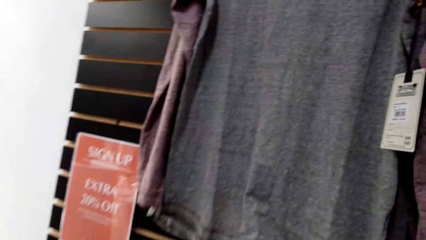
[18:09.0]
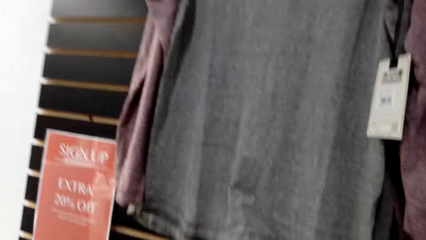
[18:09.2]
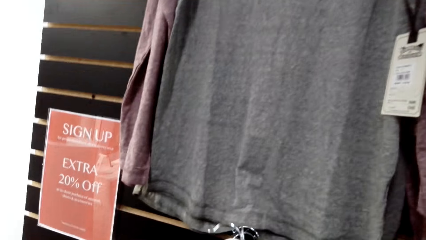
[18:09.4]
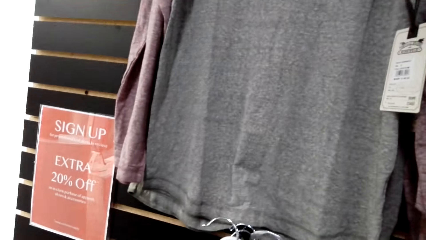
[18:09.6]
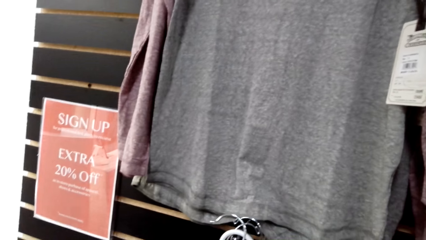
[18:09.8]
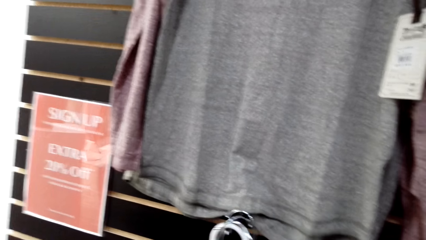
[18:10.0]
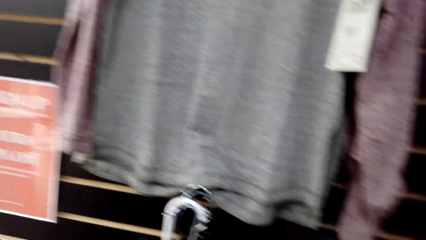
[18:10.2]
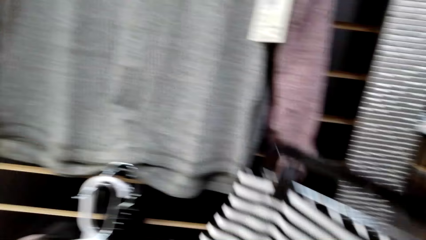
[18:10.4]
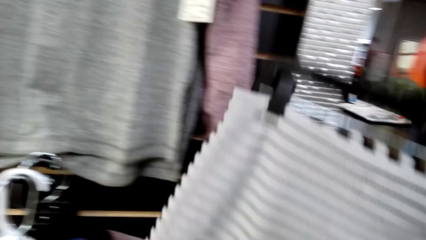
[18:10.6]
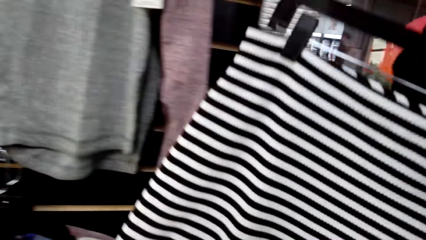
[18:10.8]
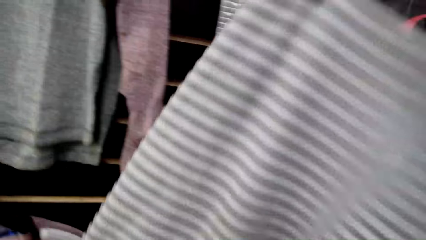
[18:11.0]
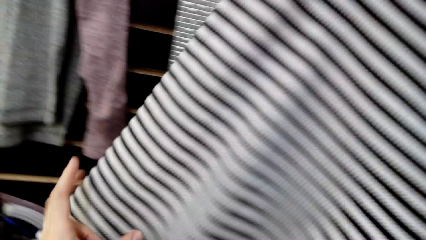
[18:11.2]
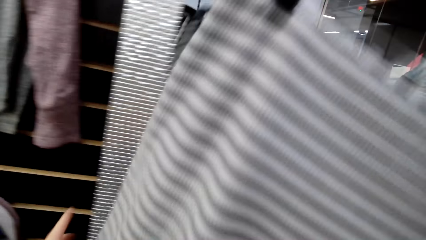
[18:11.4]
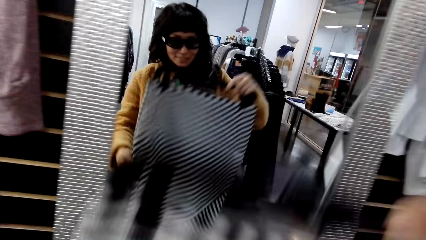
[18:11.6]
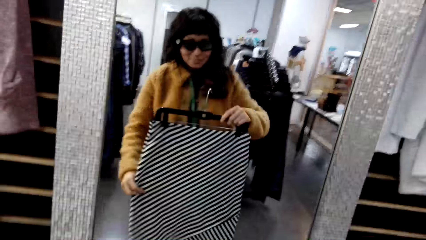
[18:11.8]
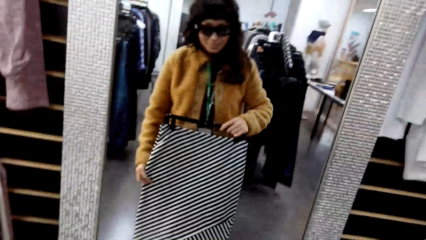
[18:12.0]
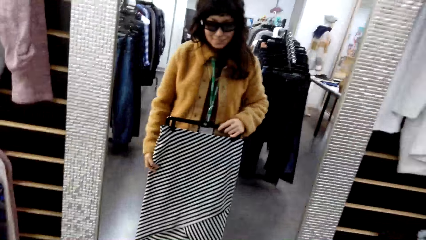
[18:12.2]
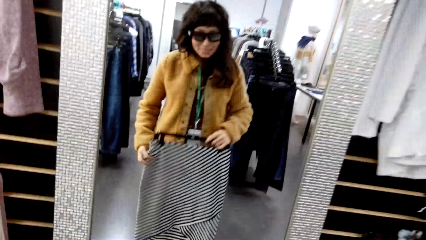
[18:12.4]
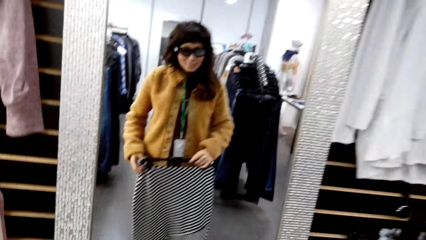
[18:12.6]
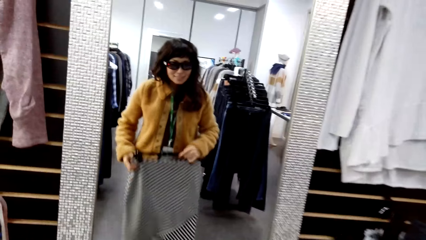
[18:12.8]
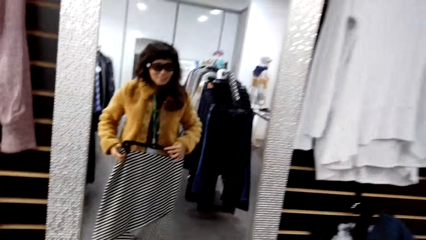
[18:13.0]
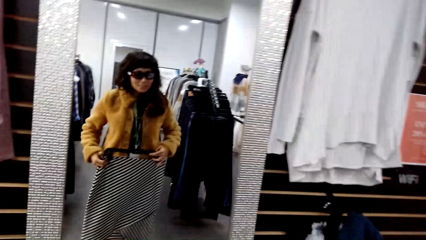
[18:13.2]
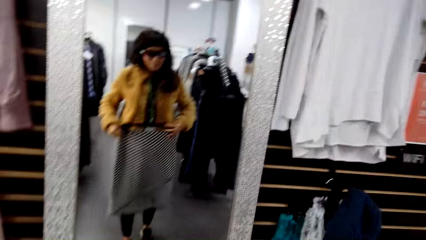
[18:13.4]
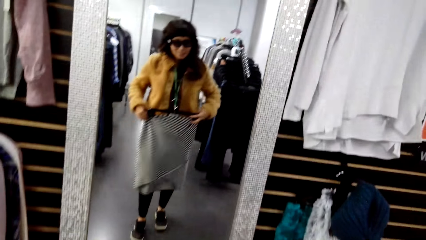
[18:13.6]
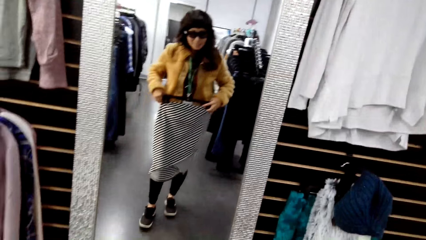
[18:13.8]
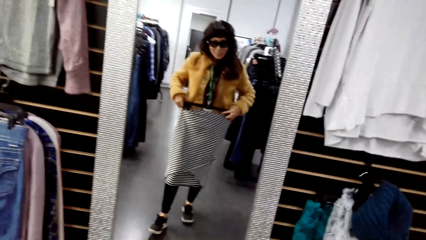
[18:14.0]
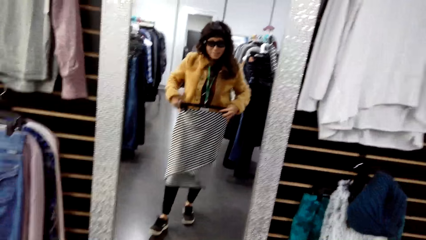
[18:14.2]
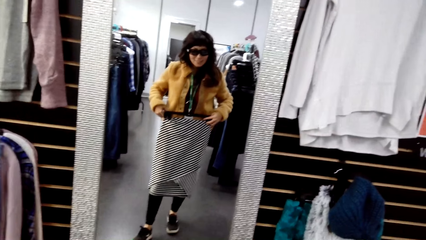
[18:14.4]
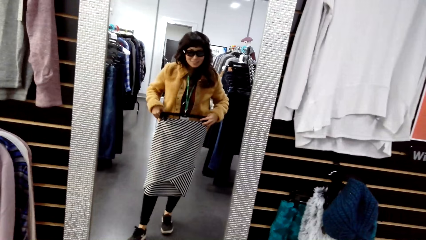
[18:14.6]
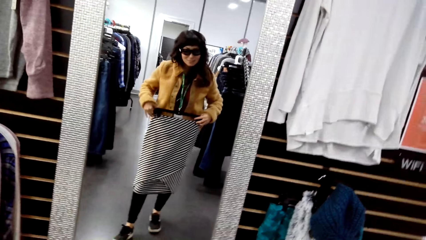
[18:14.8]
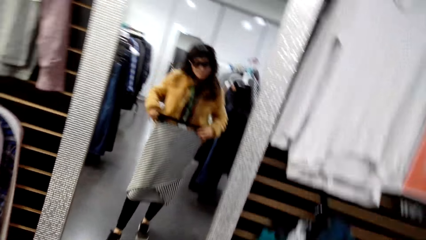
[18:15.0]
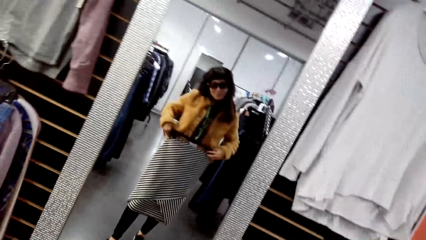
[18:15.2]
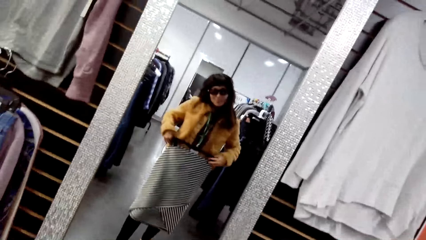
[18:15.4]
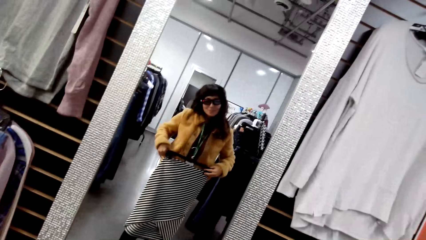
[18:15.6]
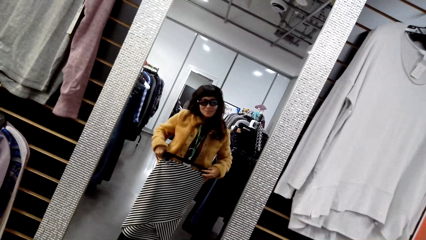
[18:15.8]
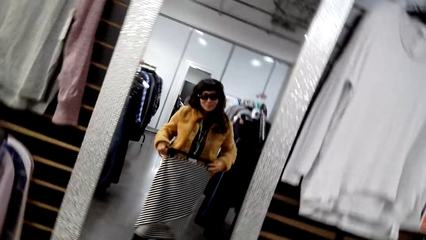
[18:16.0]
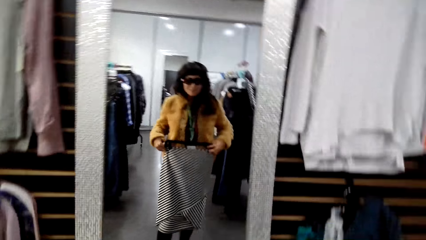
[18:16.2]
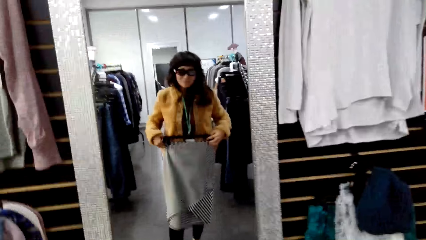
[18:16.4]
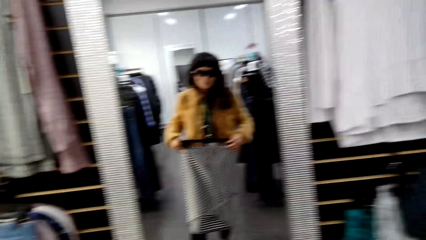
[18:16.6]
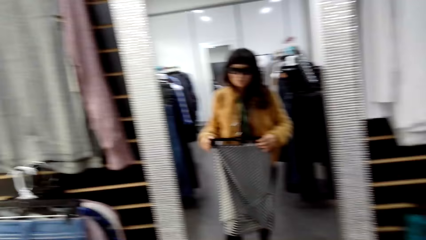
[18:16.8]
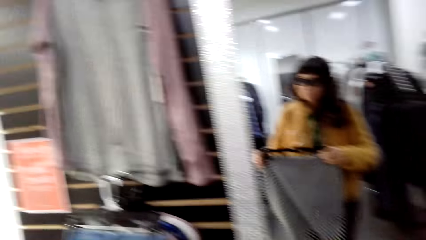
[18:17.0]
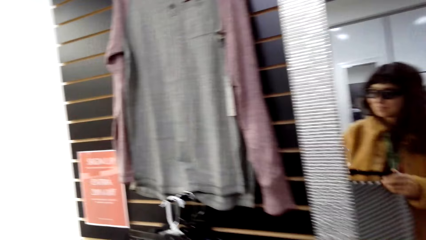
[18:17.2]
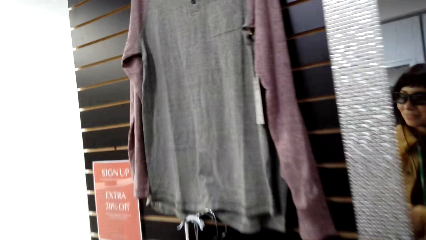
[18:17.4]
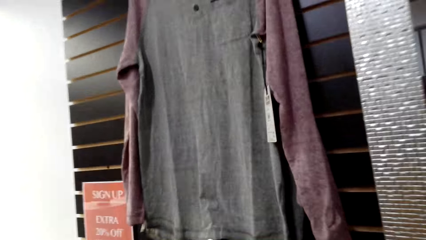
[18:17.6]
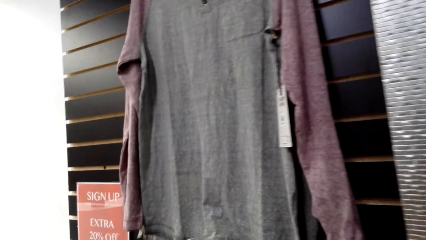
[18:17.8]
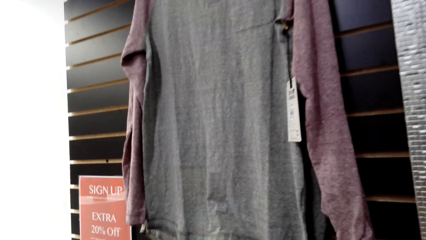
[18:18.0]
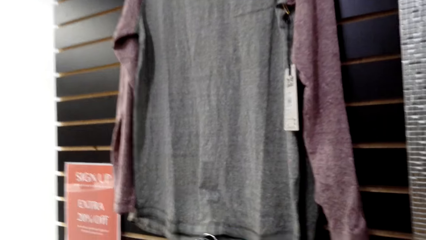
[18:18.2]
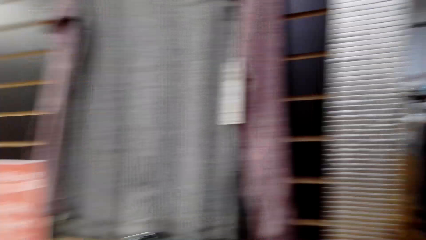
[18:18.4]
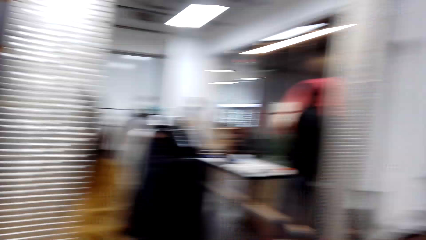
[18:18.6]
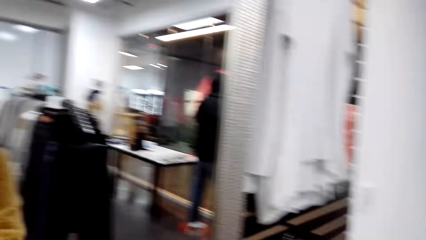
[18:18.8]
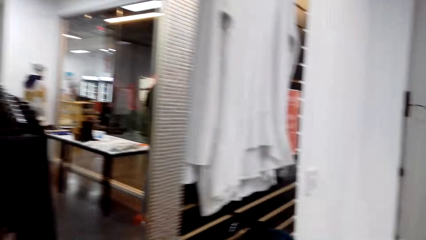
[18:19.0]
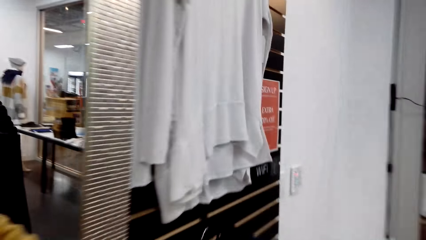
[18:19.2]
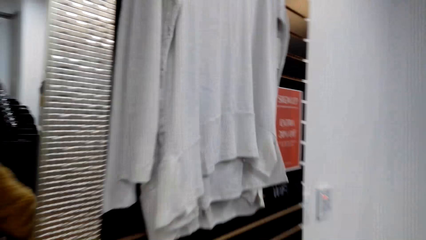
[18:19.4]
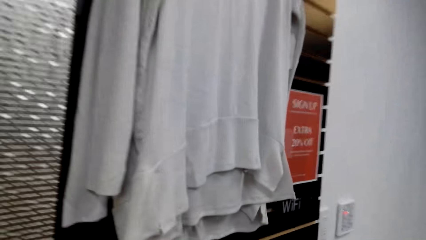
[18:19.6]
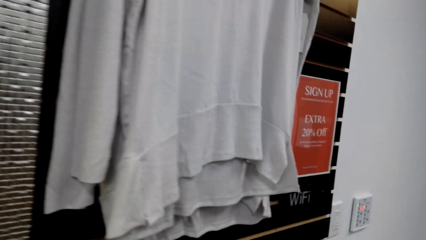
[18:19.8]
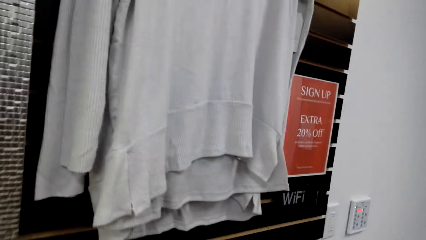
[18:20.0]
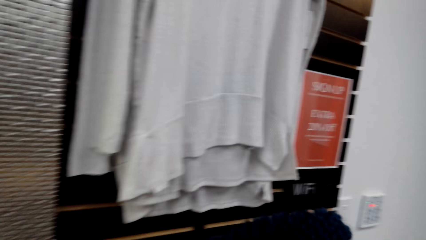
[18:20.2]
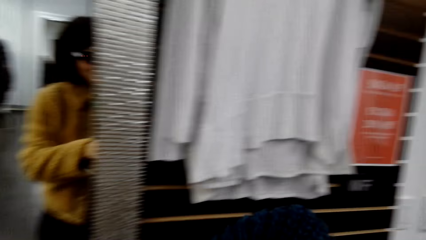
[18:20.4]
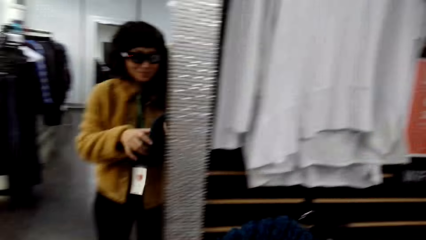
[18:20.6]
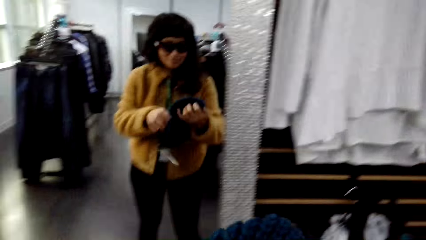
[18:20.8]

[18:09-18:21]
The camera wearer removes the hanger from the hook. She picks up the cloth. A man talks to the camera wearer. The camera wearer looks at herself in the mirror. She moves towards the rack. She moves to her right.

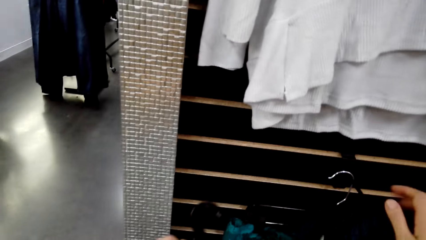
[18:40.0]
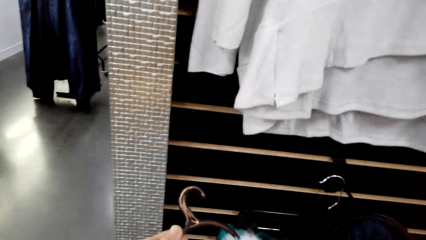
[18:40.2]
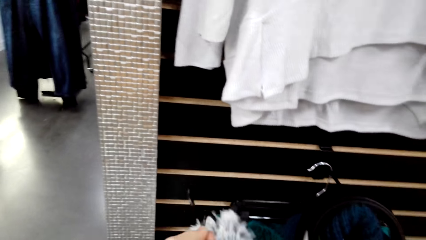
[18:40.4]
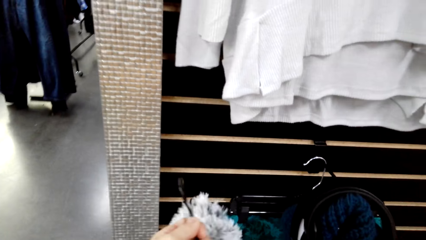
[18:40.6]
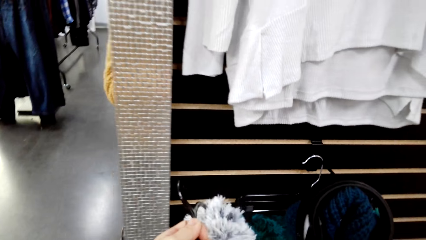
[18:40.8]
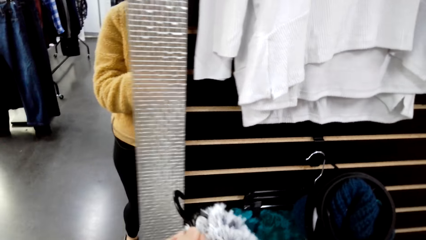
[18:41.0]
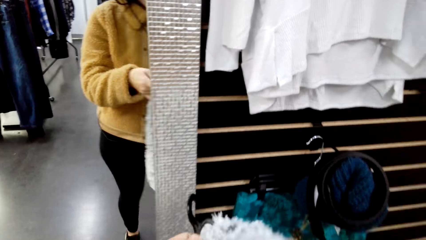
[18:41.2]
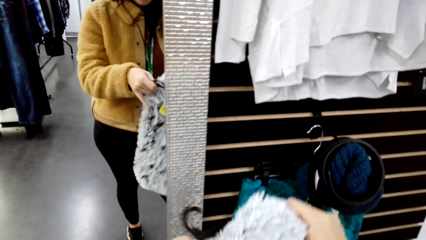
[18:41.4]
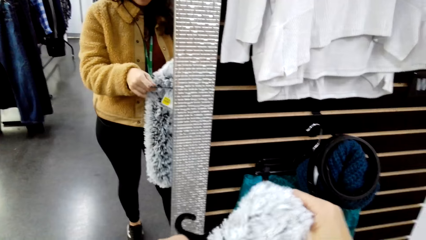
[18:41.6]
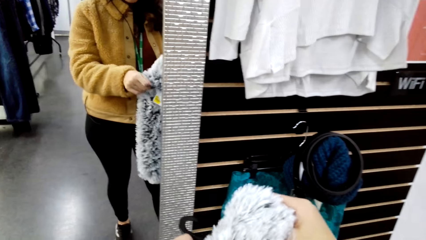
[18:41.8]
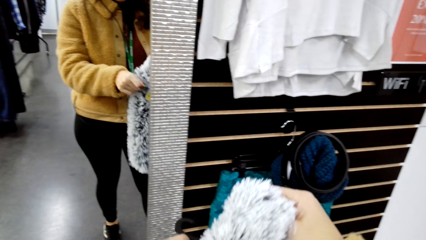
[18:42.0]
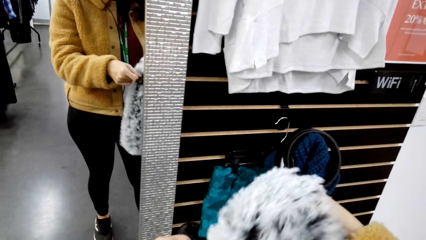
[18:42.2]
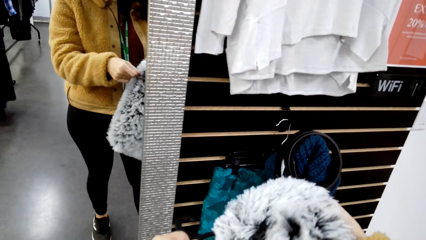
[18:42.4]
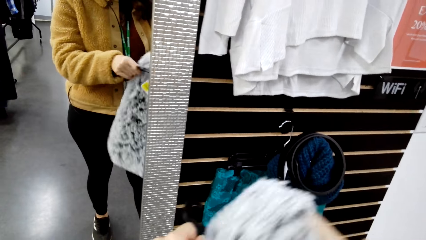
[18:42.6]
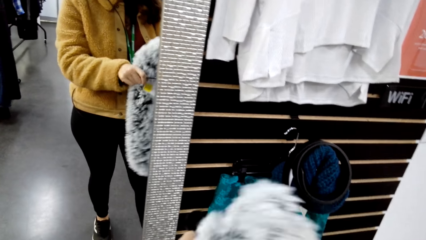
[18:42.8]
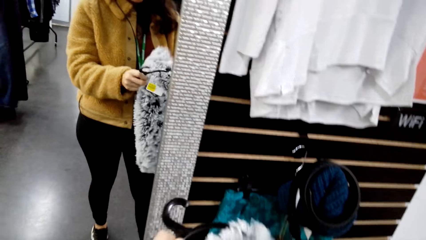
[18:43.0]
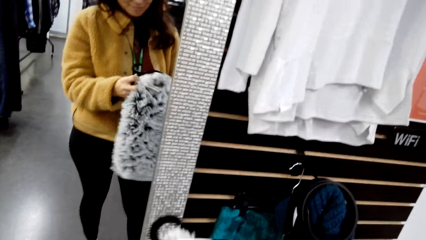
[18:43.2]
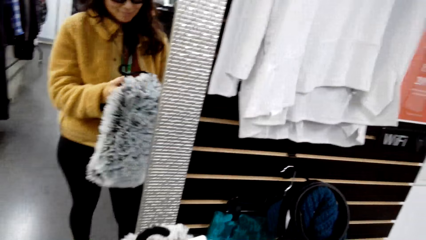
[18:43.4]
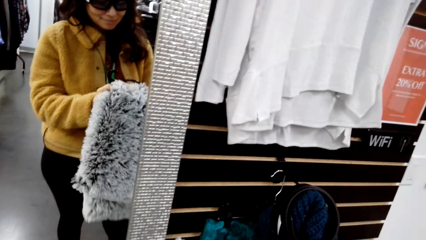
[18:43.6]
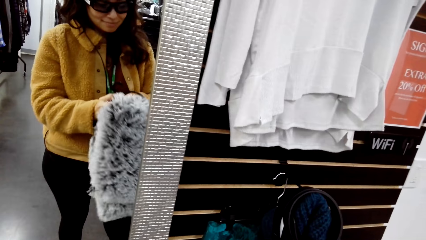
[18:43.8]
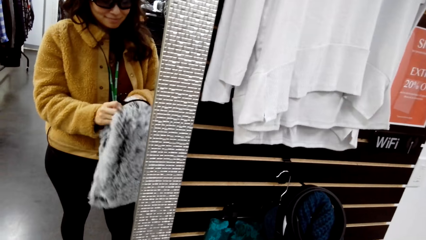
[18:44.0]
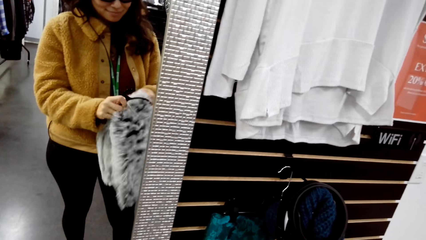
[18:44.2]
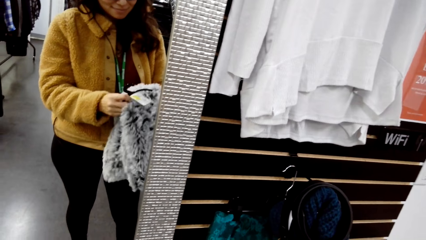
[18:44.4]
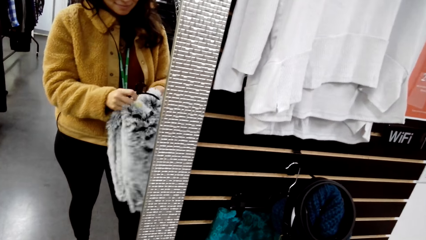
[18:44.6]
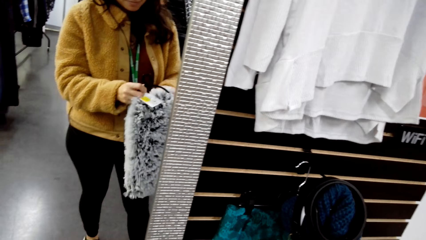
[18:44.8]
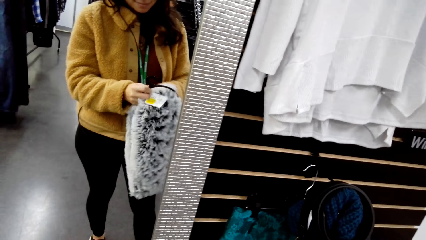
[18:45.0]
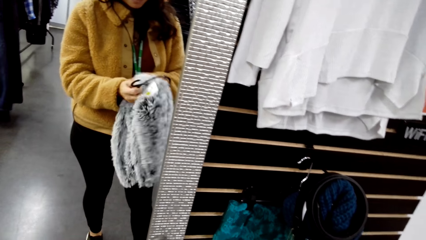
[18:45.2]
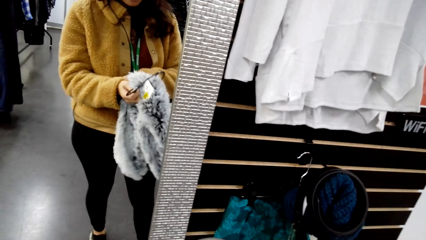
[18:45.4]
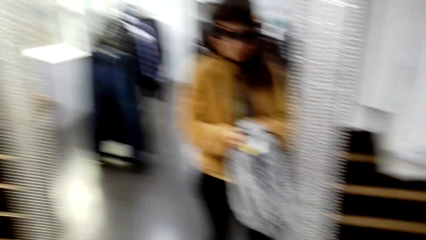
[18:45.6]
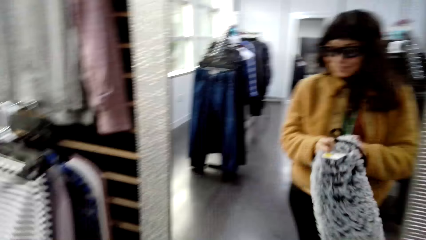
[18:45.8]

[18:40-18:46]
The camera wearer hangs the scarf on the hanger. They stare at the wall. They remove the hanger.
